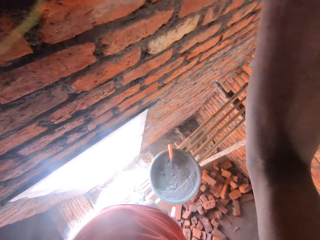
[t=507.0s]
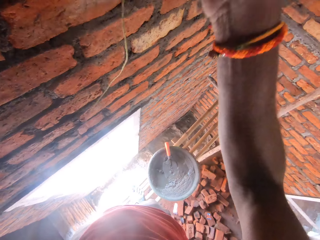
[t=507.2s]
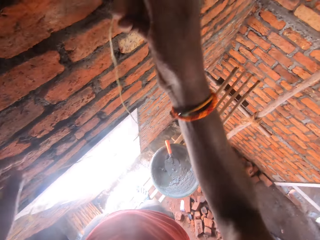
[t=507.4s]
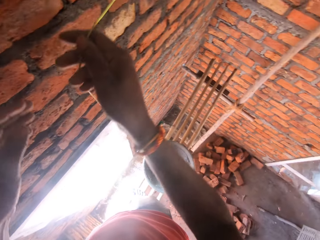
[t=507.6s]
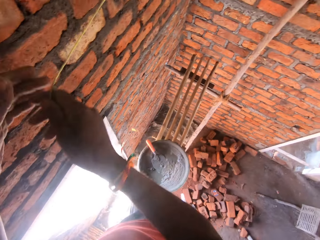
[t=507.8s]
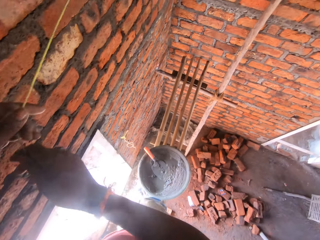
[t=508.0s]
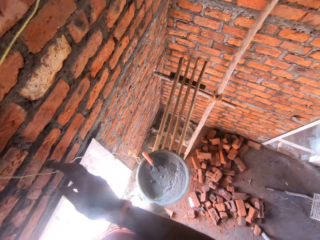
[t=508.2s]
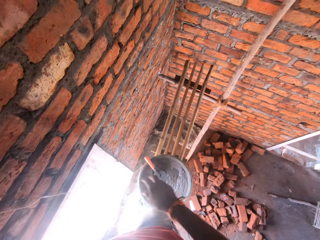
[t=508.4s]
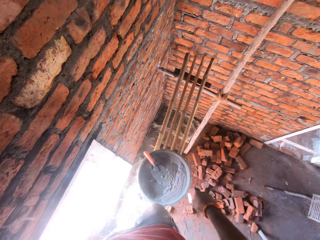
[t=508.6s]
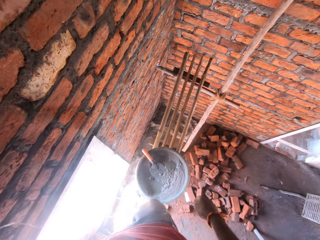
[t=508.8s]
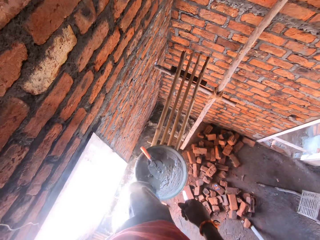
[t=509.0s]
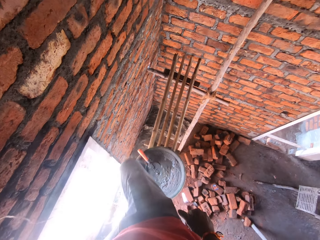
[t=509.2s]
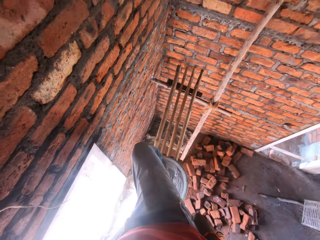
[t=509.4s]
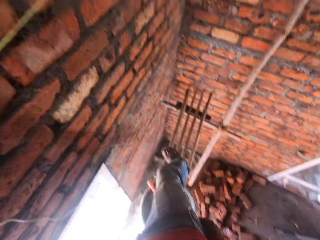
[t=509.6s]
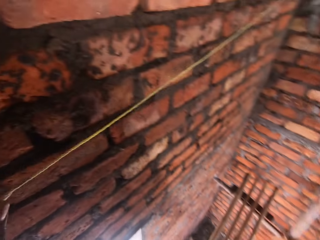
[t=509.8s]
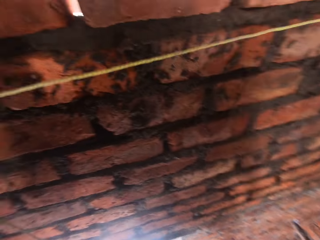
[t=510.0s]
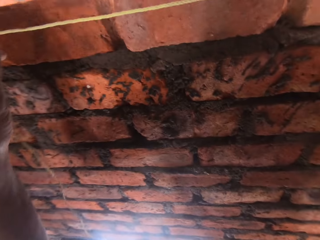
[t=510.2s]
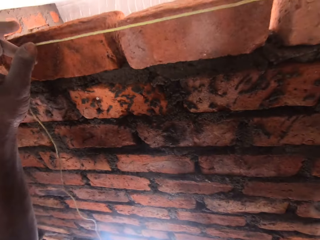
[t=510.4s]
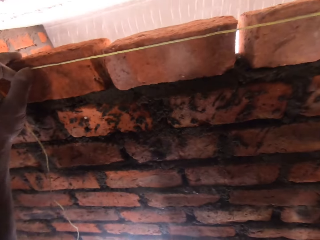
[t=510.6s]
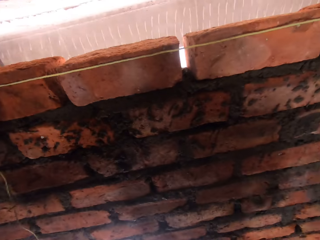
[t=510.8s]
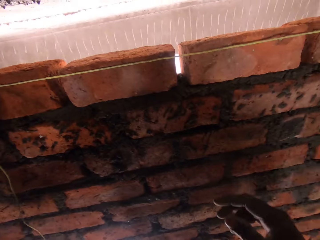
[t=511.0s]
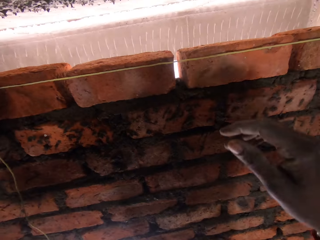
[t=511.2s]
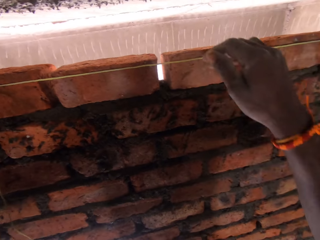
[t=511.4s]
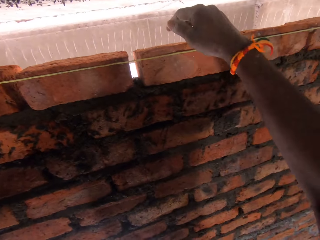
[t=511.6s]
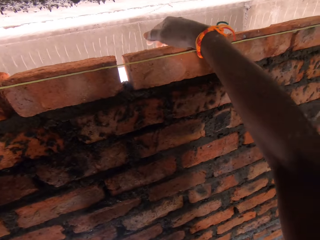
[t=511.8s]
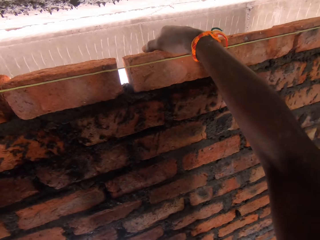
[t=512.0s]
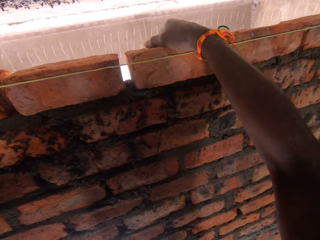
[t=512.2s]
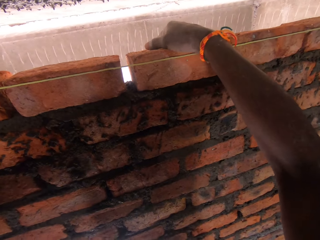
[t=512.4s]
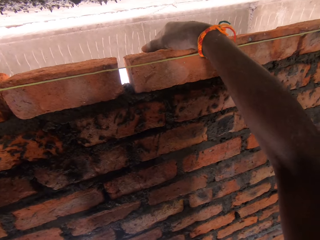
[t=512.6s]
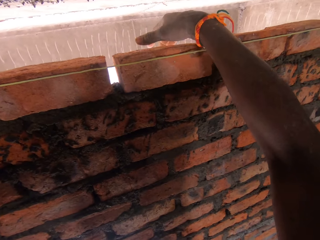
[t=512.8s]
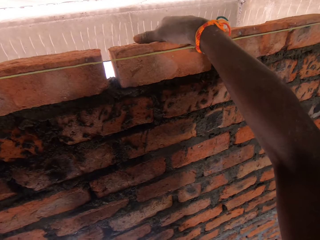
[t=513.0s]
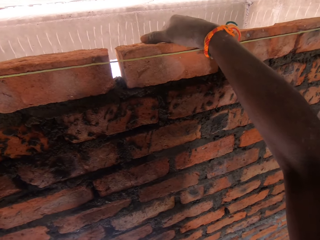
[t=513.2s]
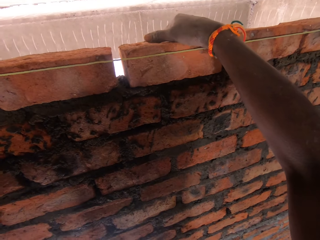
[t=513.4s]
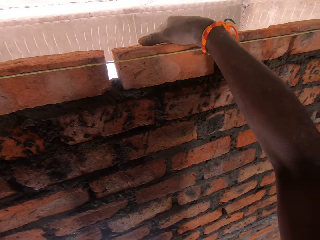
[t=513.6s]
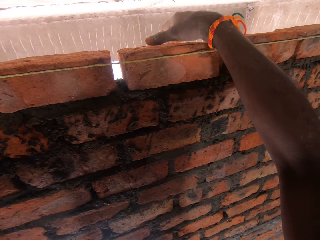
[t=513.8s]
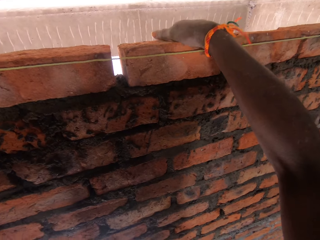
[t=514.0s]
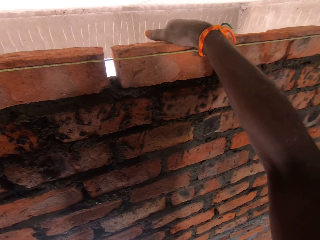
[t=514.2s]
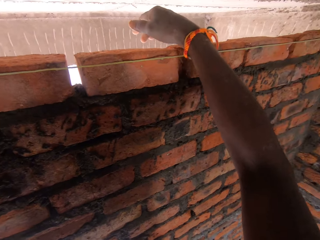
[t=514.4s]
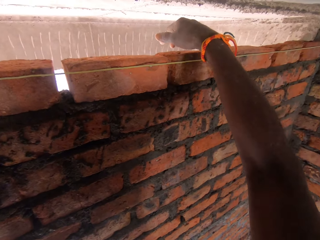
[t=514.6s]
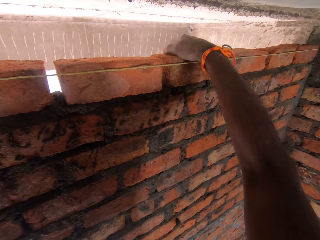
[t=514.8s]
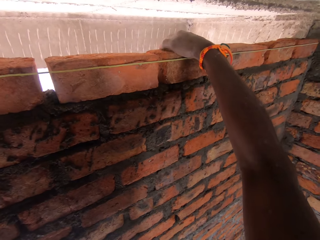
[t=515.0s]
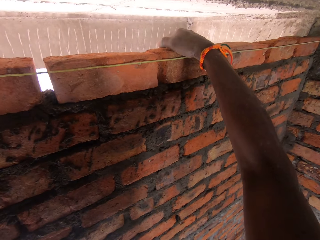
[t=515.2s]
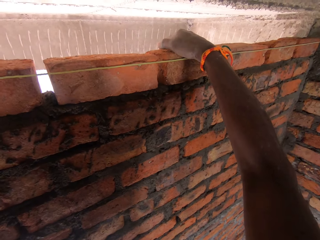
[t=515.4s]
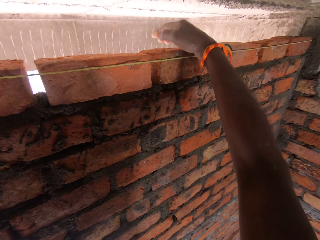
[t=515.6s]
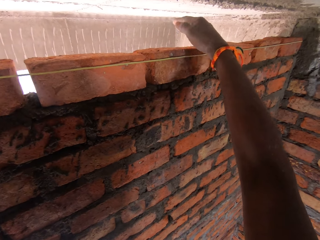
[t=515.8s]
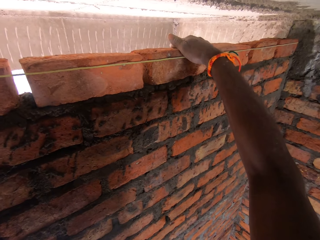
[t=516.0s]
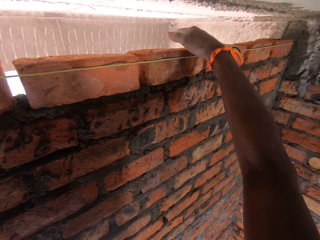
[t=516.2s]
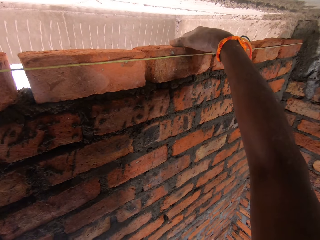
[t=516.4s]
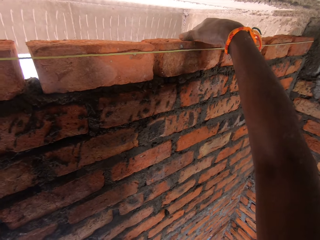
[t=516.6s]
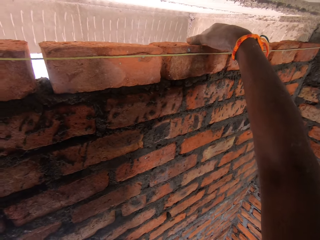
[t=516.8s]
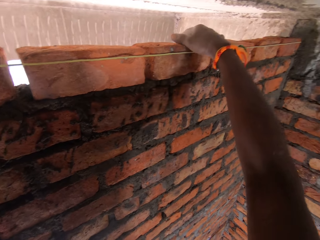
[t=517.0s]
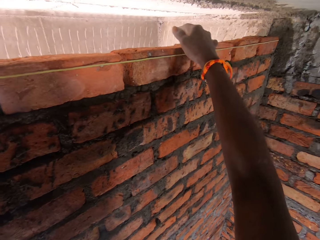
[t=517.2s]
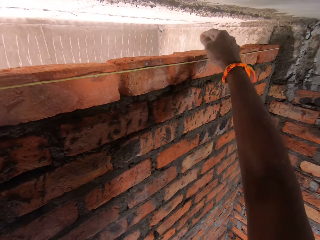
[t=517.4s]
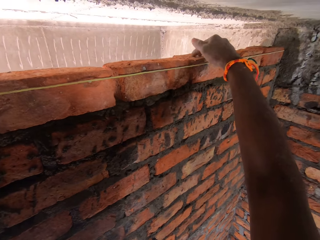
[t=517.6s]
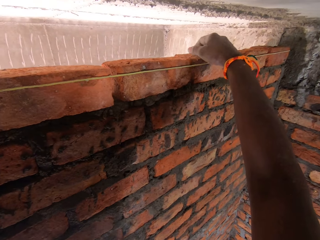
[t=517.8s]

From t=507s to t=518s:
The camera wearer walks on the surface. They push the bricks.

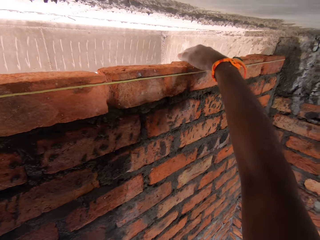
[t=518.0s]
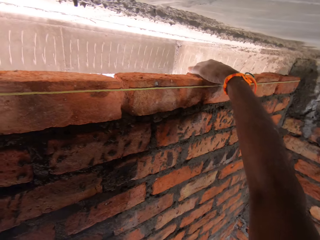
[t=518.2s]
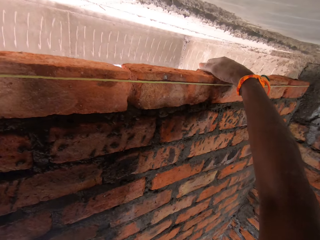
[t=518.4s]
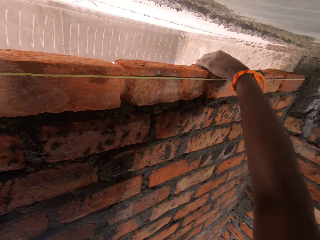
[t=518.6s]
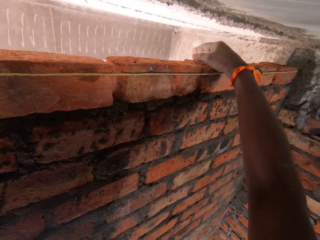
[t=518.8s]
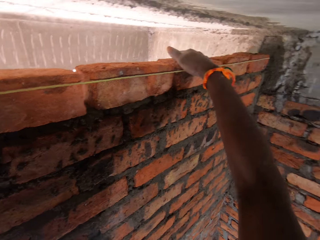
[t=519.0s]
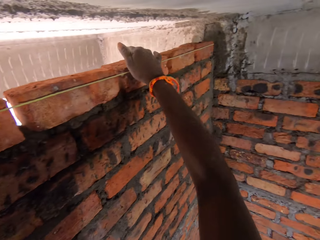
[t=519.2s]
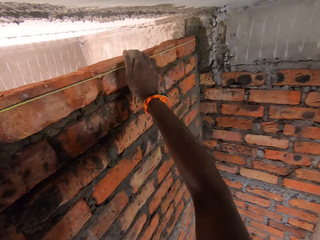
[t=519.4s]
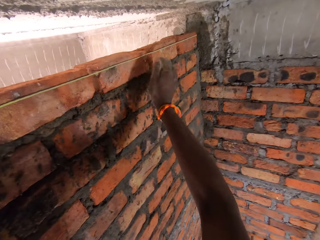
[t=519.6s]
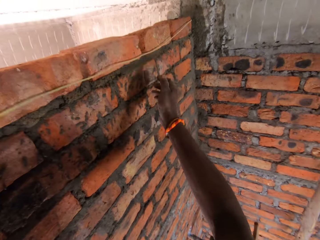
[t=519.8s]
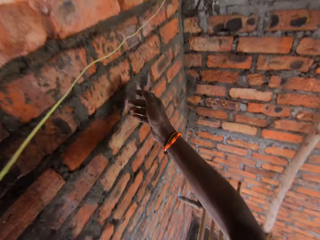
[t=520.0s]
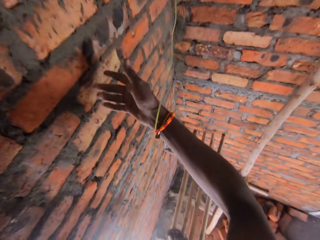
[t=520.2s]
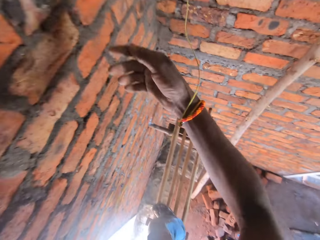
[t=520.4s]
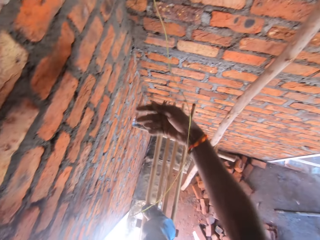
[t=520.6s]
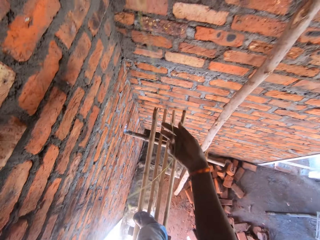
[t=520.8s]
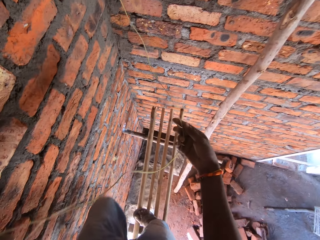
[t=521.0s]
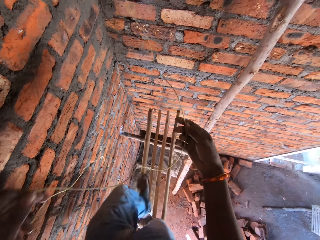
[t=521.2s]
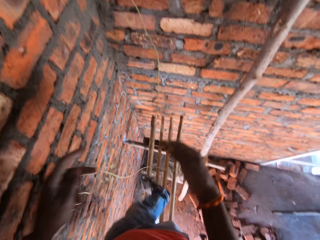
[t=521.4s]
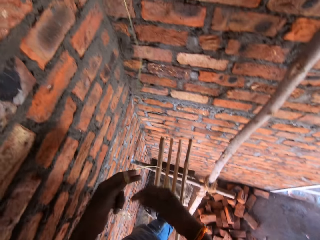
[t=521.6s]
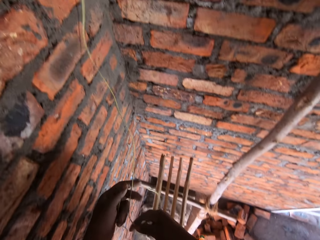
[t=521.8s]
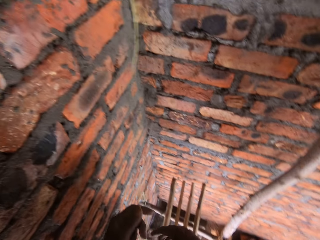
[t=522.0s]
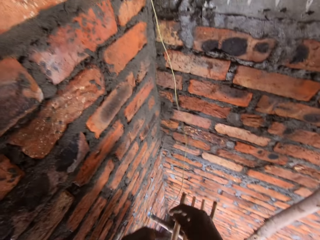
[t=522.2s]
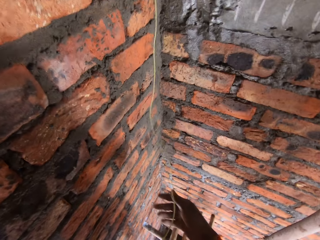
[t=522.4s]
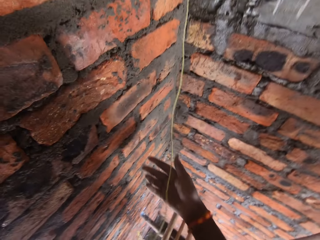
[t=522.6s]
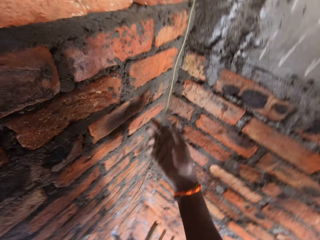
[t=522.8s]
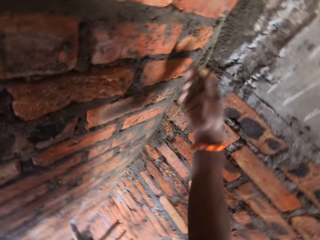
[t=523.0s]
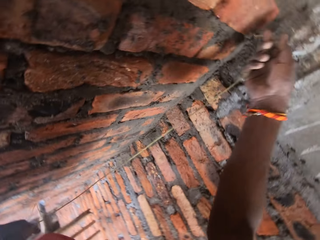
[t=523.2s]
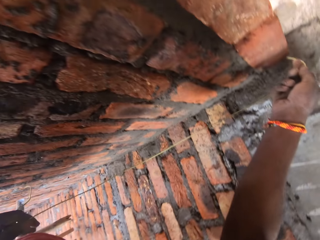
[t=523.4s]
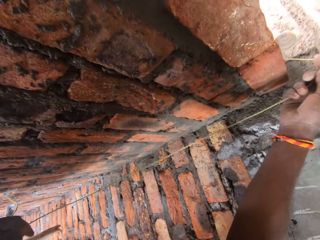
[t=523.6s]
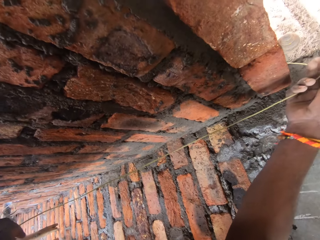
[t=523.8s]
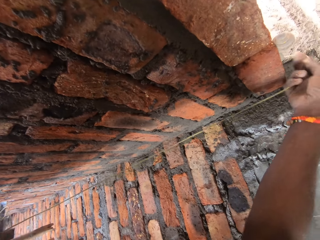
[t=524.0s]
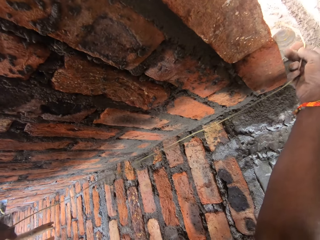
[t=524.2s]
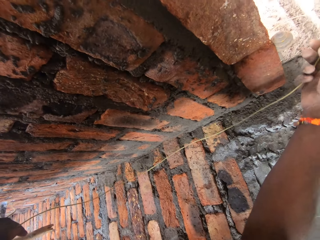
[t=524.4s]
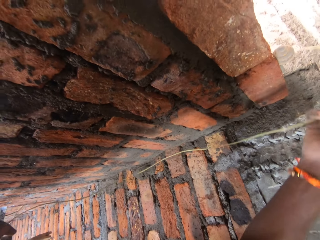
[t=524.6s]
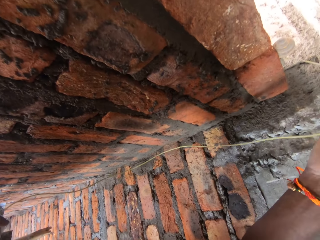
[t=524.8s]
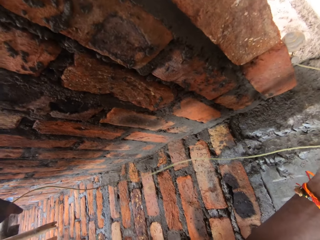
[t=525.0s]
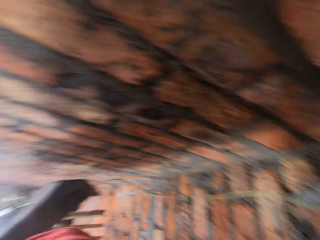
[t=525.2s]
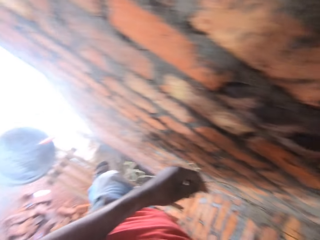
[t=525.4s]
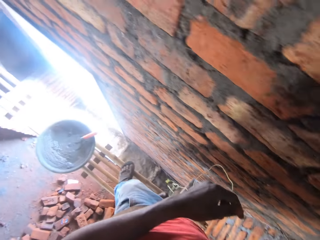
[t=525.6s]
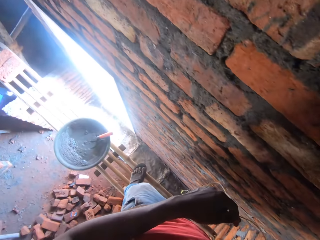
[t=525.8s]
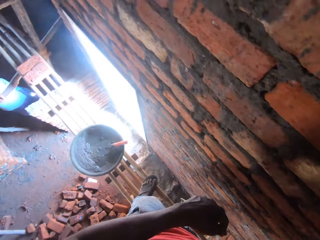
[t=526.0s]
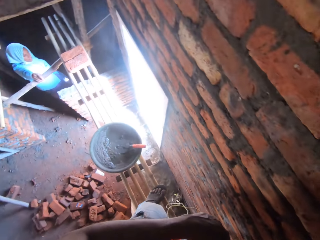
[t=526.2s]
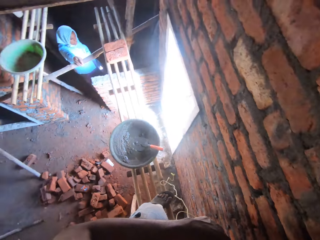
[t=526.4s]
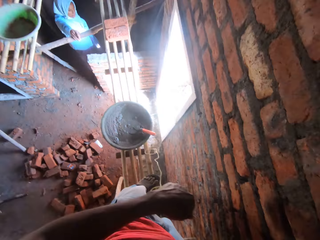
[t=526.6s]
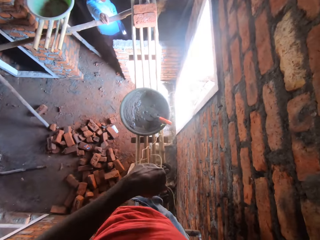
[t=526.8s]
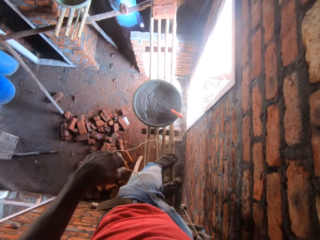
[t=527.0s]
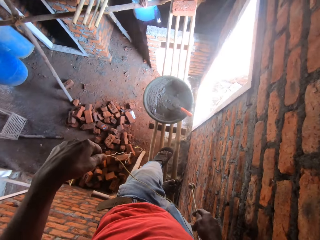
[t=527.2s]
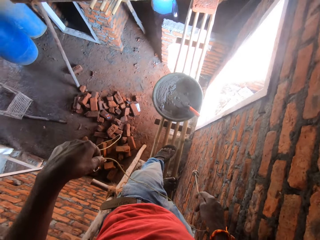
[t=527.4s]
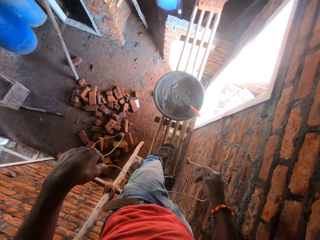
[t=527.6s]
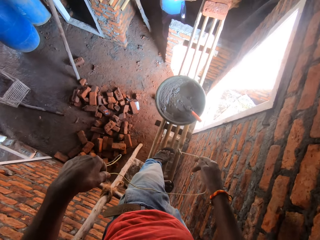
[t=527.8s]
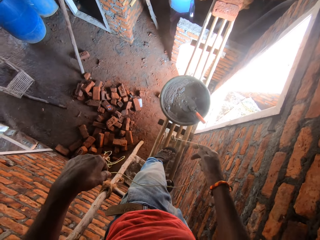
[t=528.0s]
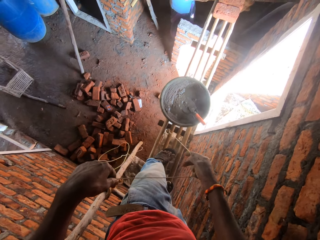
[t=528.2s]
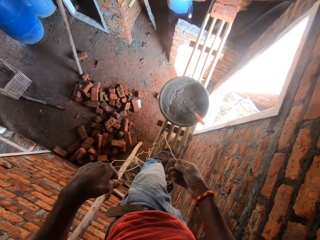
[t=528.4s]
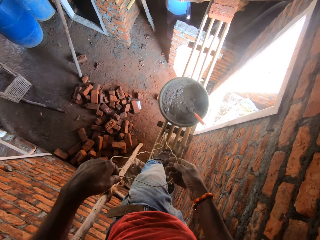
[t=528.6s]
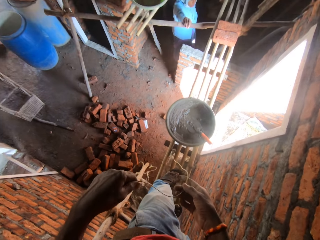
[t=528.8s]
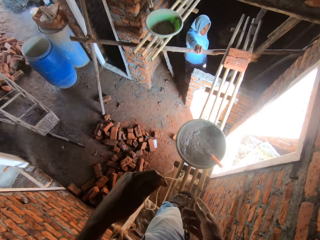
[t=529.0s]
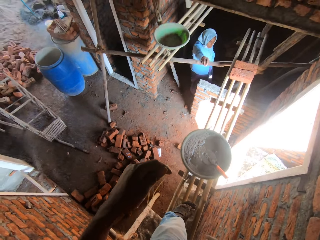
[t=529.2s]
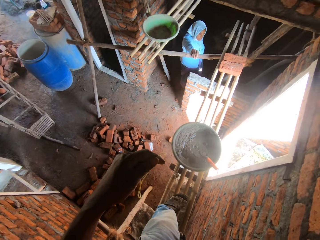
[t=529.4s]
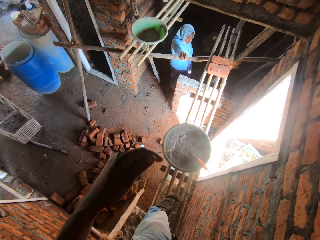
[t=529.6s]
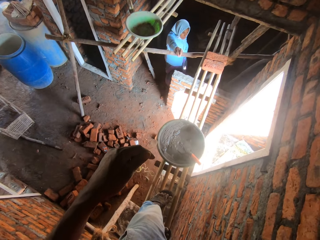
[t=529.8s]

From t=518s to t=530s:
The camera wearer removes the rope. They hold the rope.
